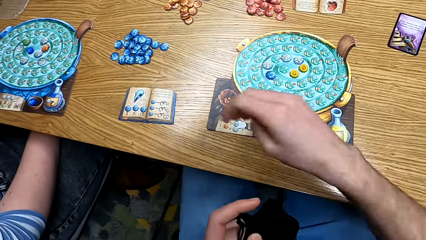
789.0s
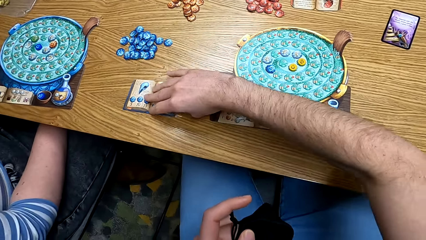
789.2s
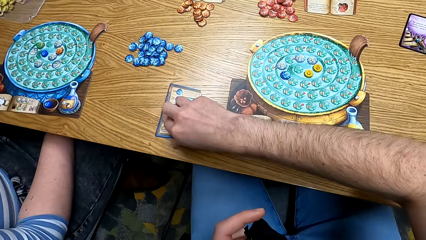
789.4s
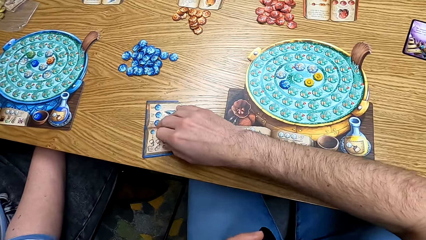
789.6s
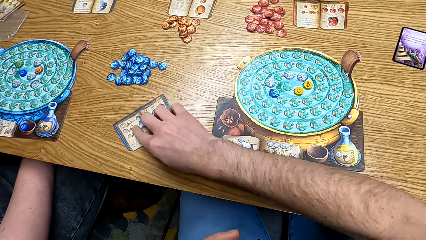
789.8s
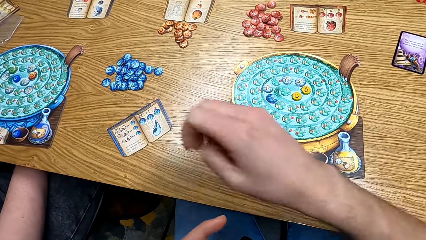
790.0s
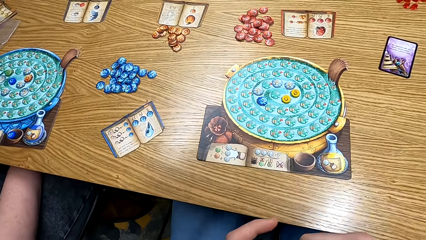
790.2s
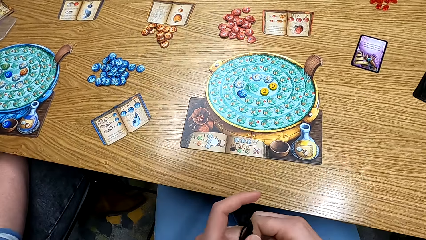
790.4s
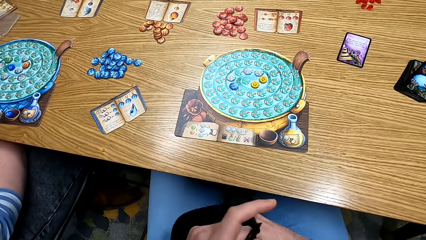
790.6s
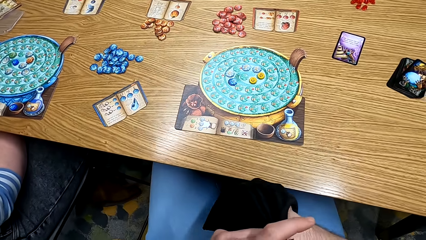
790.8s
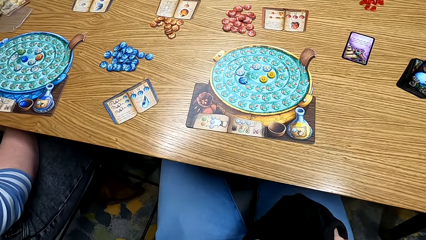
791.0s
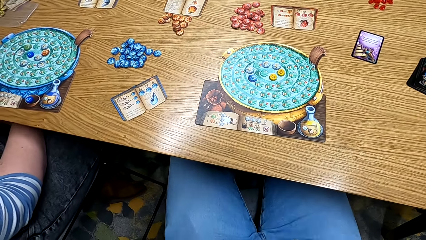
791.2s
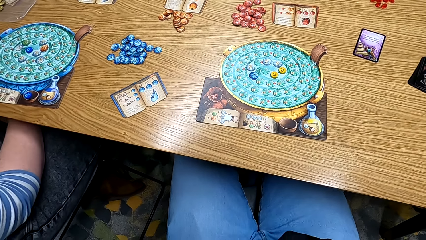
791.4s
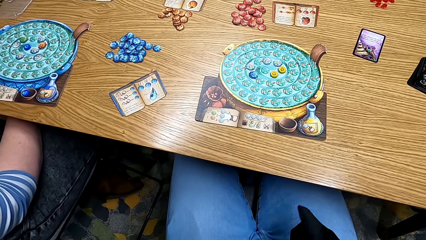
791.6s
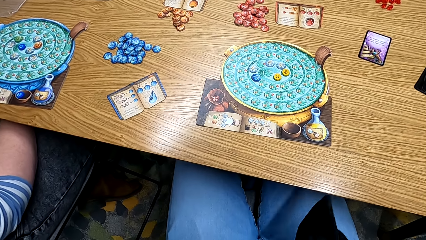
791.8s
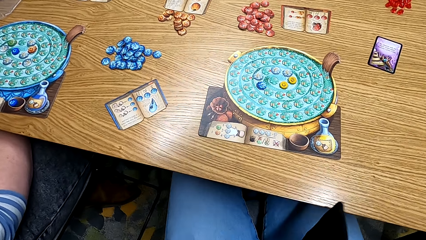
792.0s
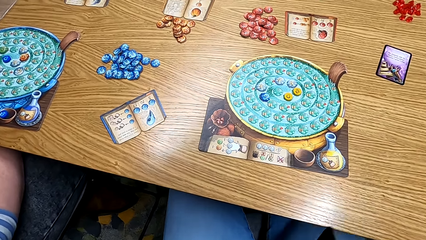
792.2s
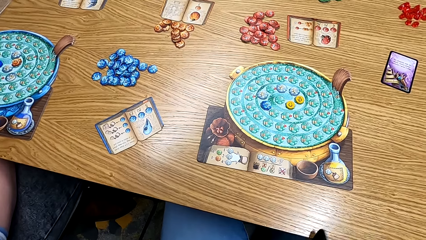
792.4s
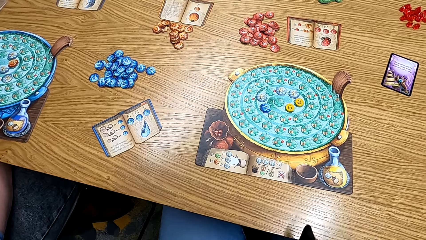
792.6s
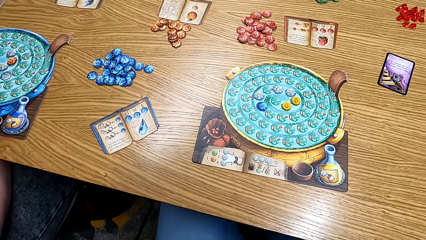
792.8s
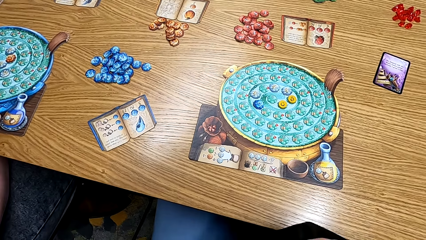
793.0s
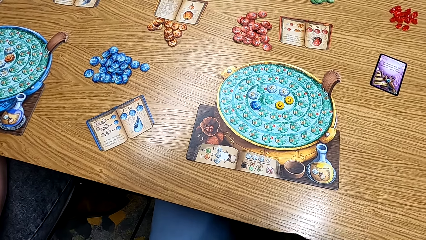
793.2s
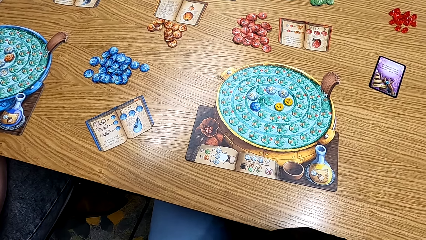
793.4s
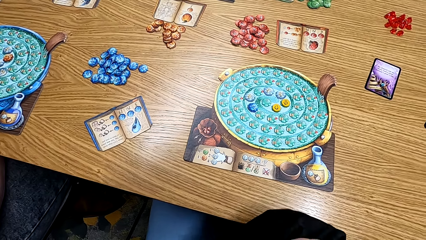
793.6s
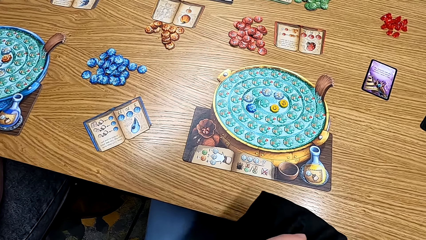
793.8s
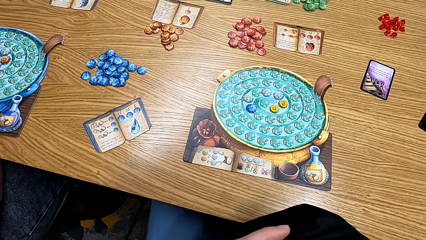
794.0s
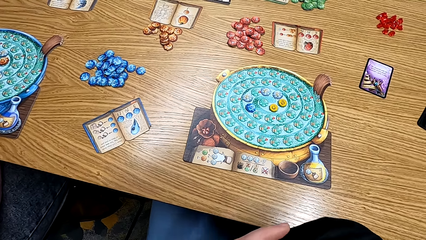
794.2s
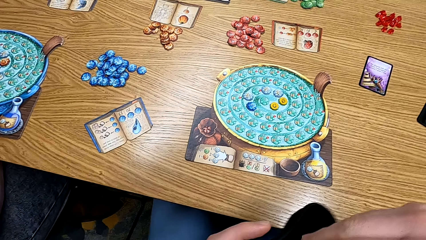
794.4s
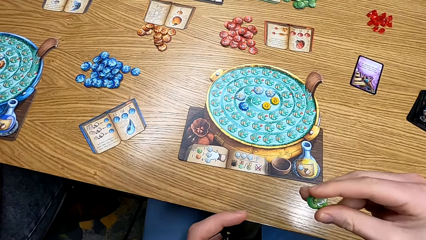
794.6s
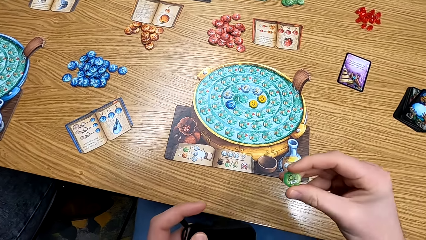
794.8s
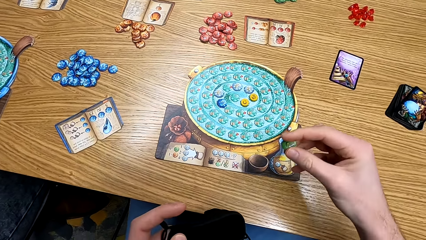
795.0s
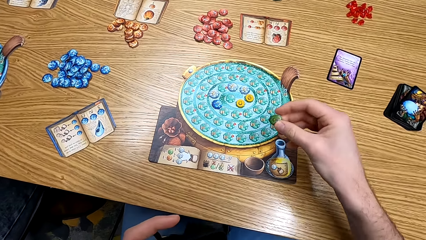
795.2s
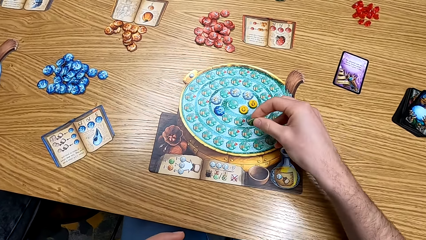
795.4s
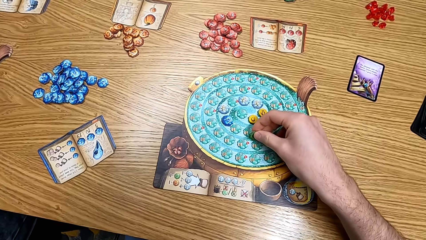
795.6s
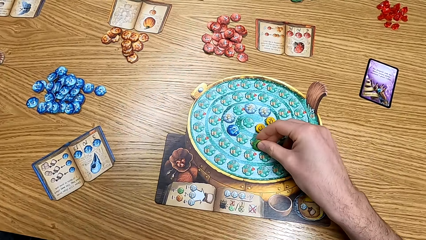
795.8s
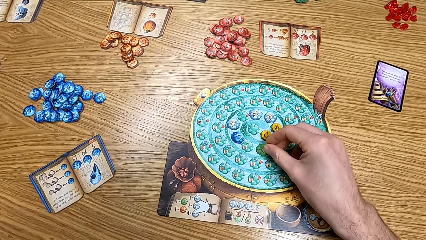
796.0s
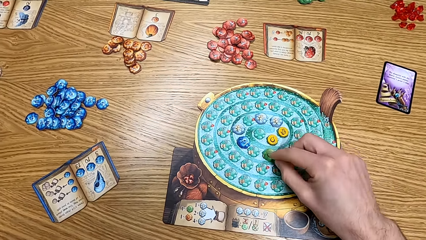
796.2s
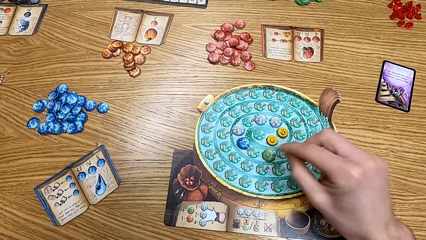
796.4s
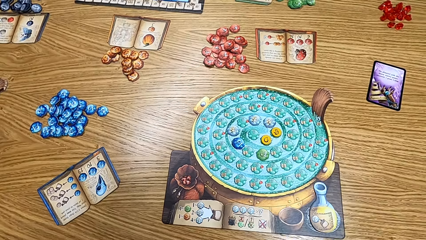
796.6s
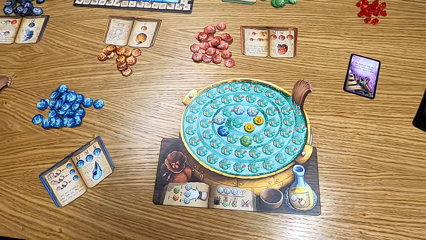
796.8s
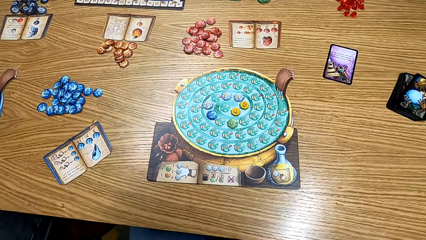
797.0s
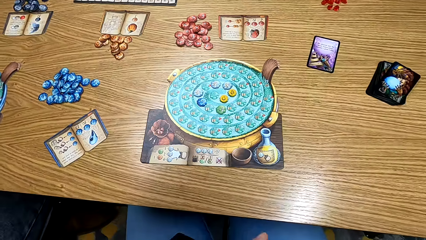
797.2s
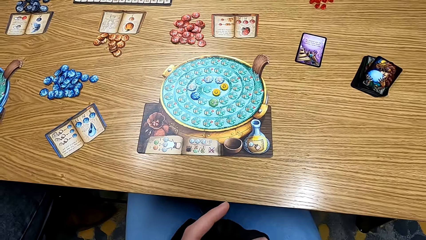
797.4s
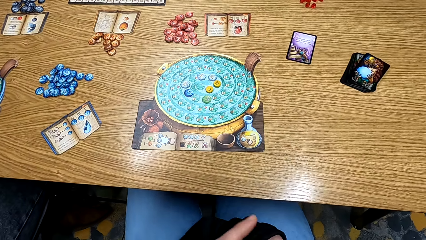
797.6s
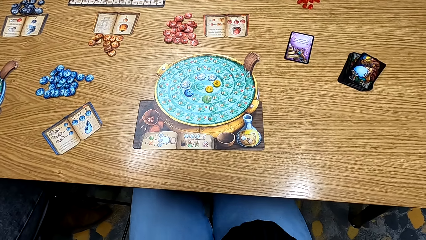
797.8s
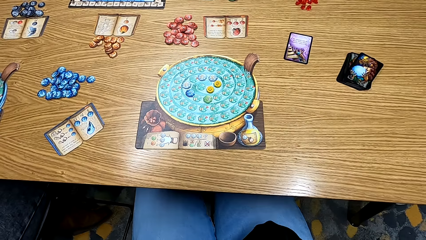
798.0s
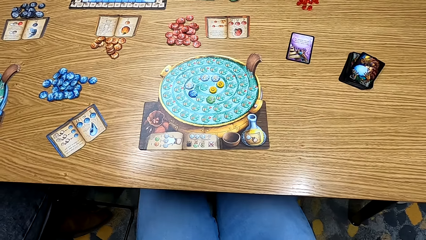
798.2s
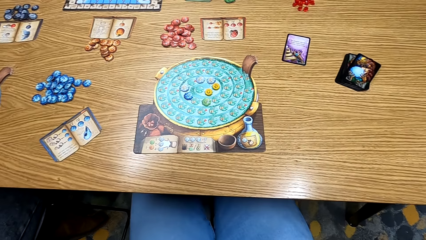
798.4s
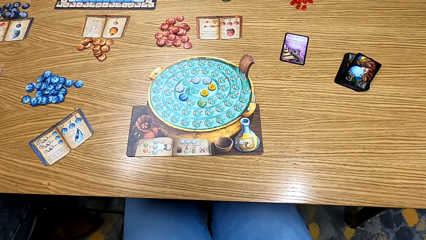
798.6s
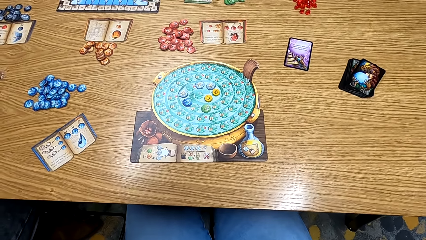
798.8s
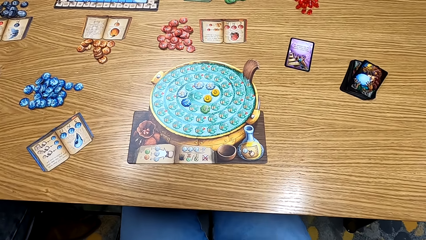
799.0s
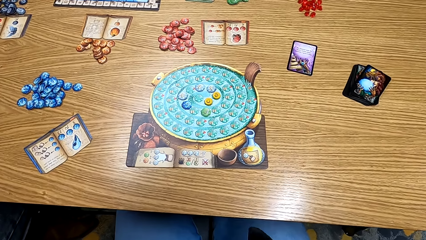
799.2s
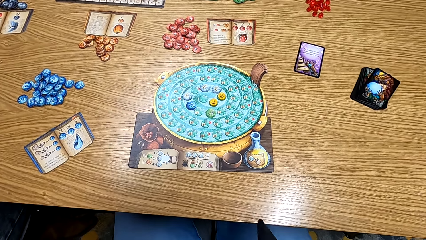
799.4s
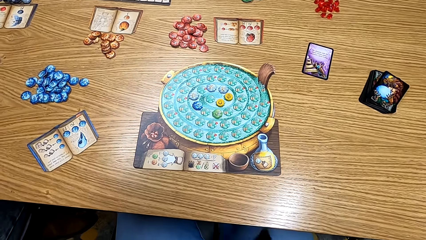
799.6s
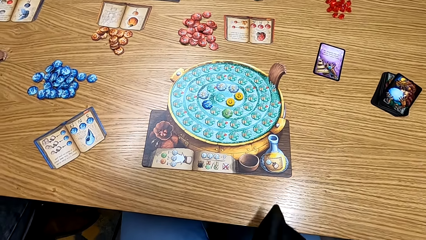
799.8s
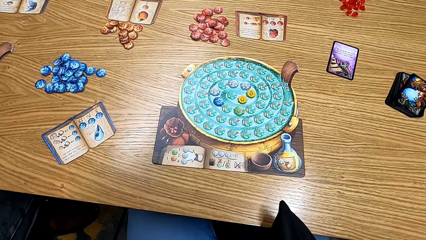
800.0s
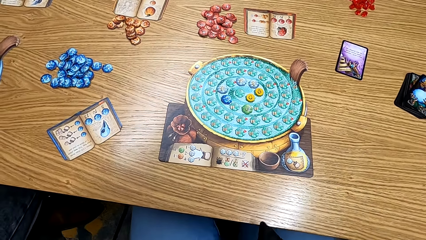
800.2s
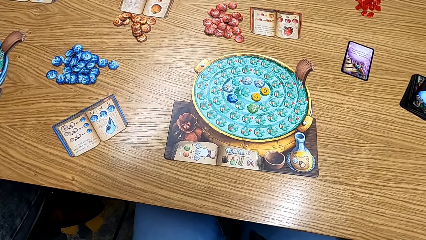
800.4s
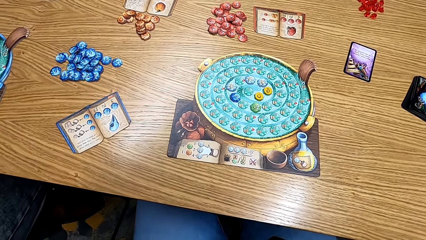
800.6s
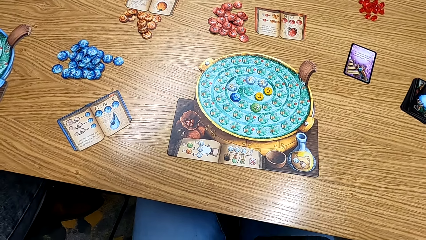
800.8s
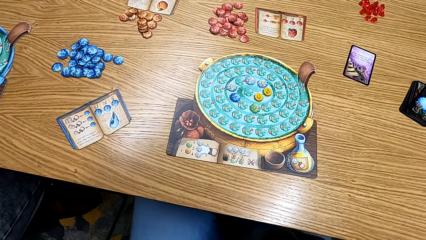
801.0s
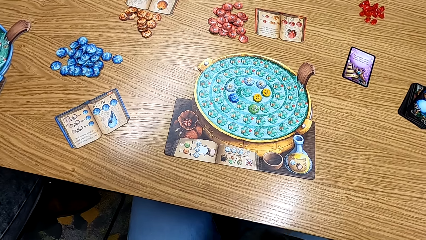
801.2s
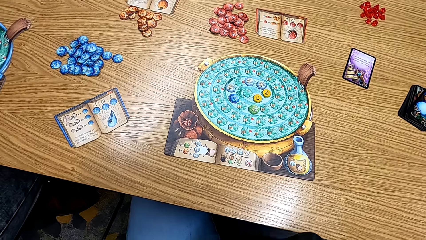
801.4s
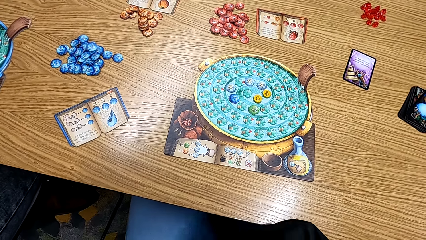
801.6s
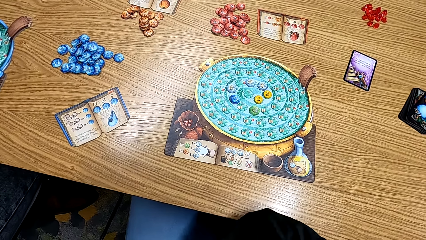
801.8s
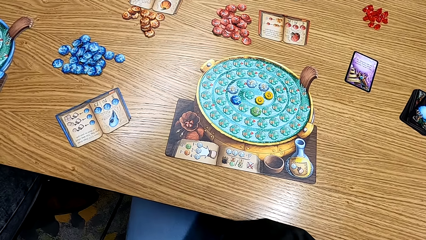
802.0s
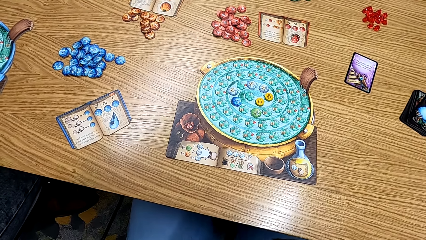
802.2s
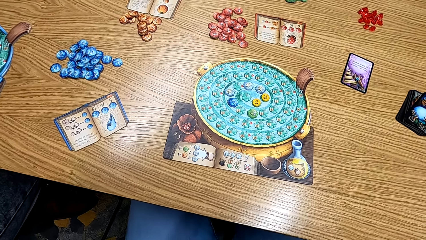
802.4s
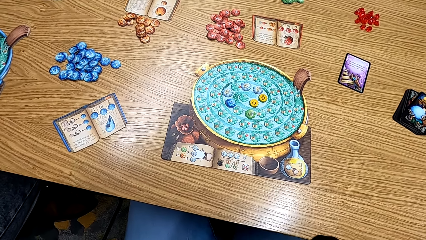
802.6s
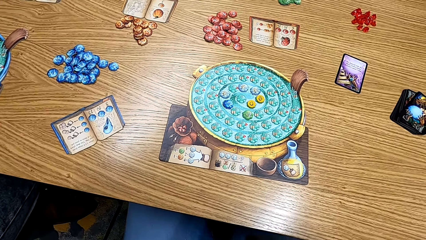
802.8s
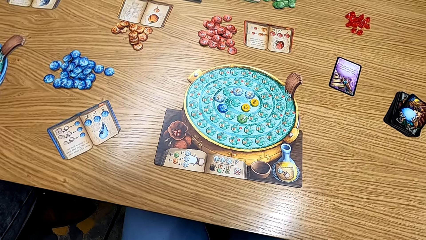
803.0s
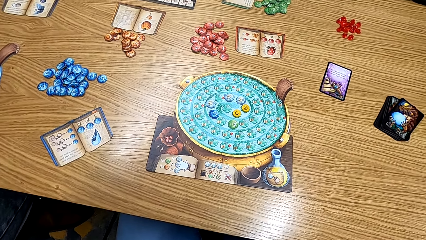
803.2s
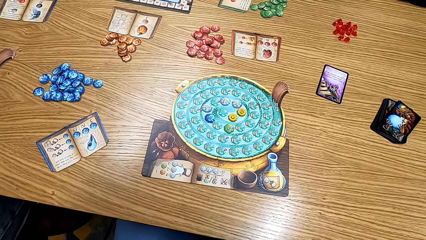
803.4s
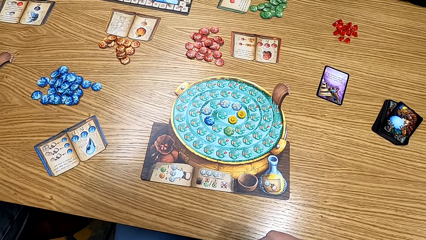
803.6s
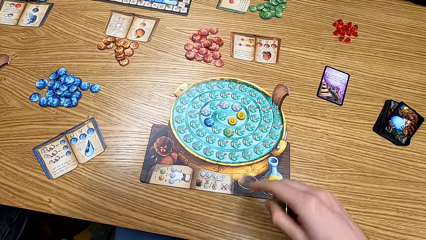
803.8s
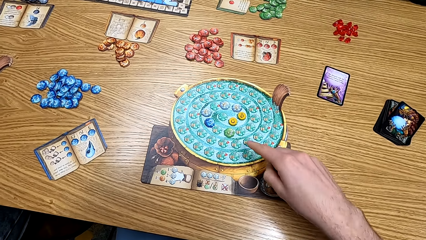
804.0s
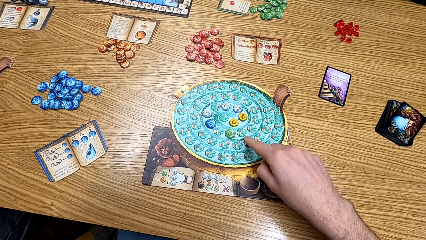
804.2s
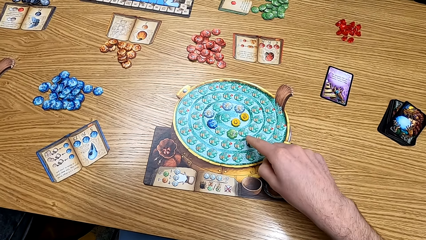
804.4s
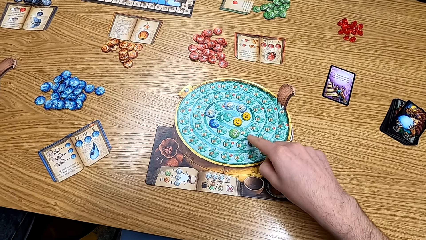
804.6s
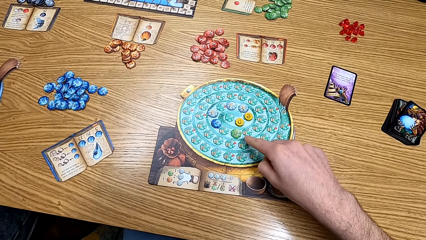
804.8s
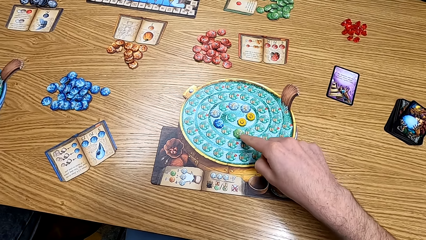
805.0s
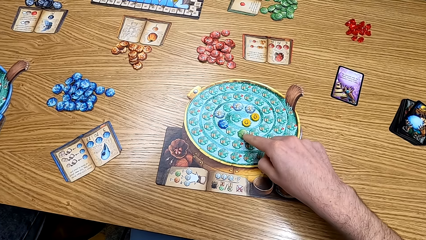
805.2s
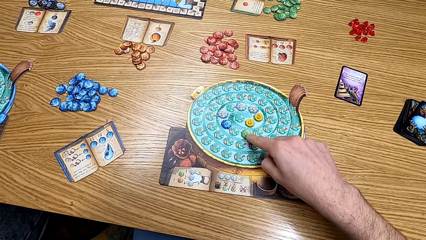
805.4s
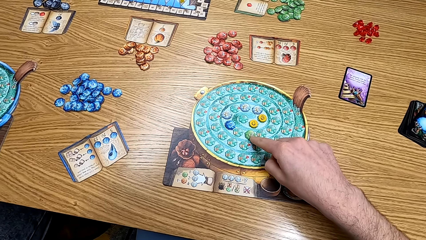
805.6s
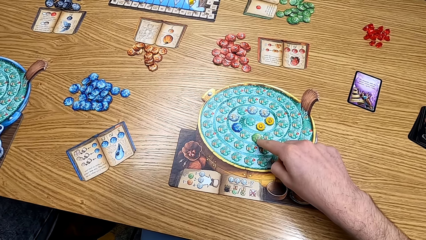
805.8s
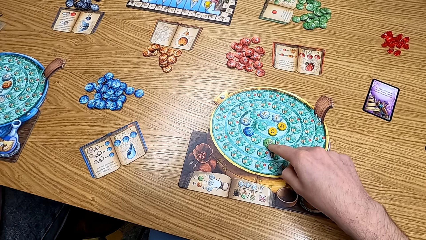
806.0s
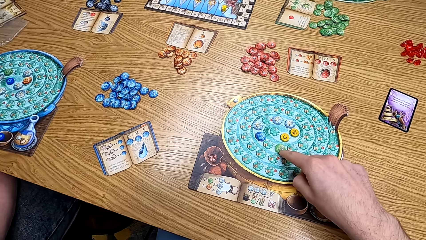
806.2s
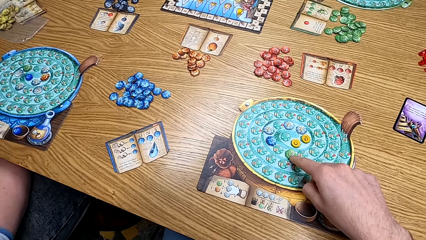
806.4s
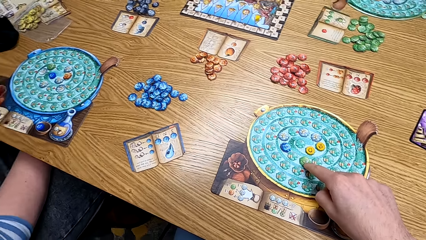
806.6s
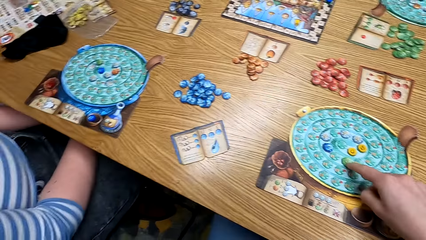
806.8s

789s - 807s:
The camera wearer picks up the card from the bag. They put the card on the table. They play the board game. They shake the bag. They look at the table. They point at the game.
